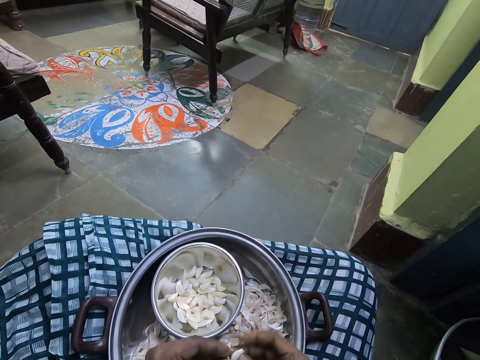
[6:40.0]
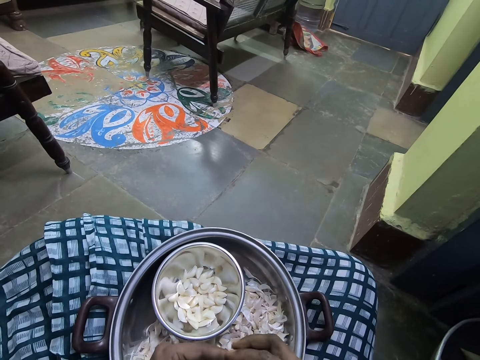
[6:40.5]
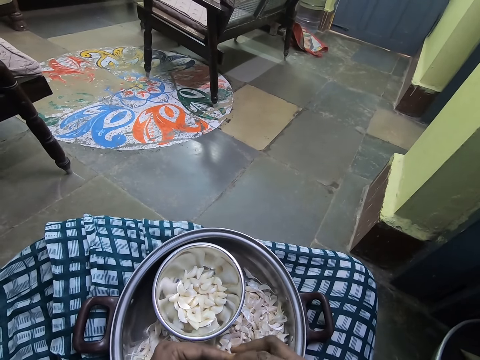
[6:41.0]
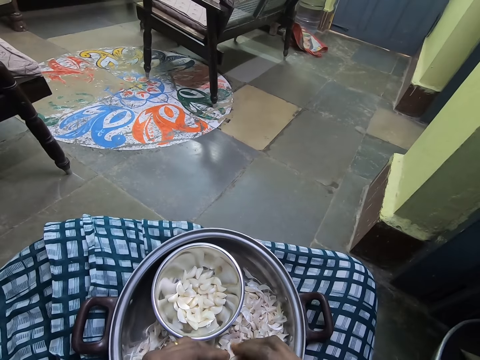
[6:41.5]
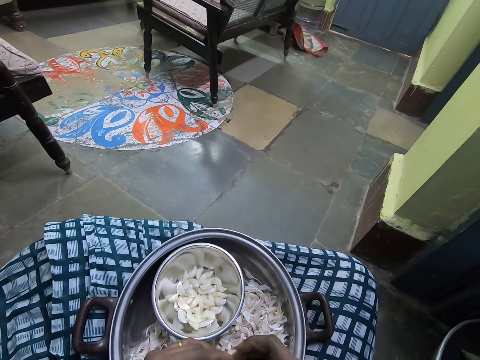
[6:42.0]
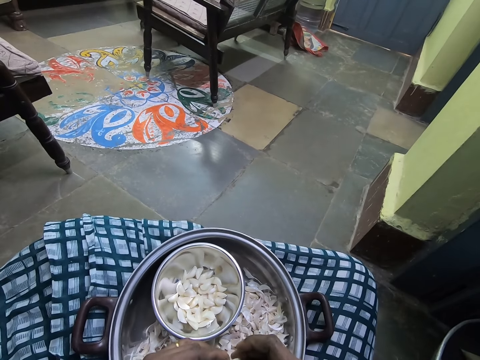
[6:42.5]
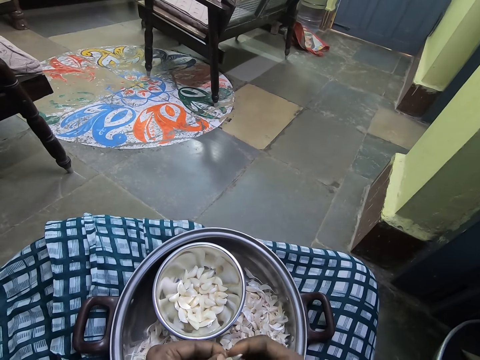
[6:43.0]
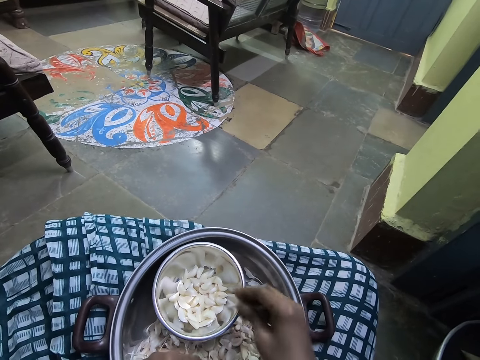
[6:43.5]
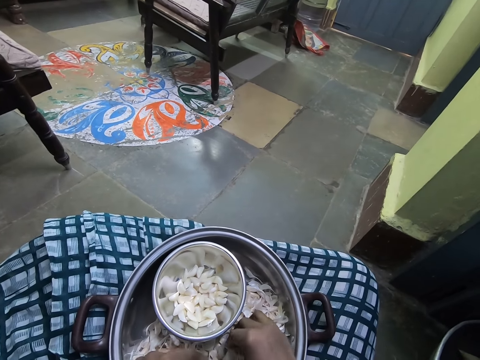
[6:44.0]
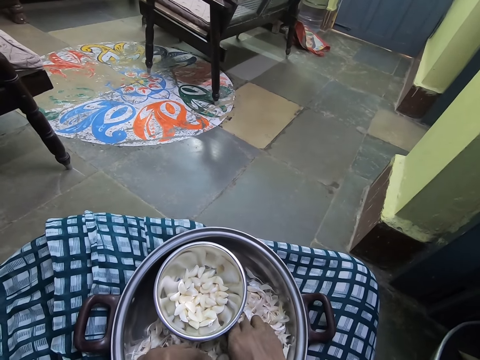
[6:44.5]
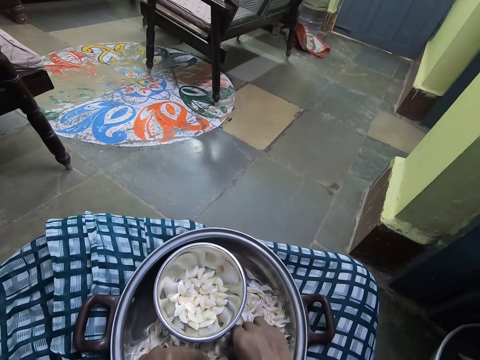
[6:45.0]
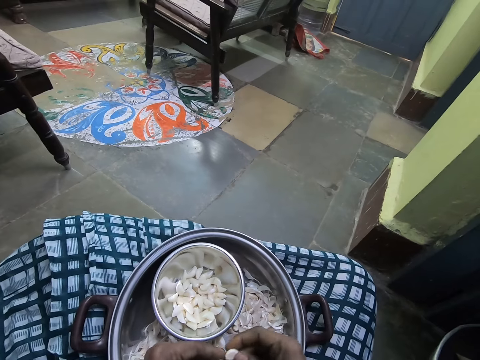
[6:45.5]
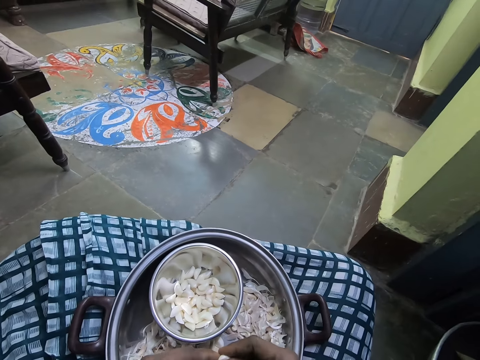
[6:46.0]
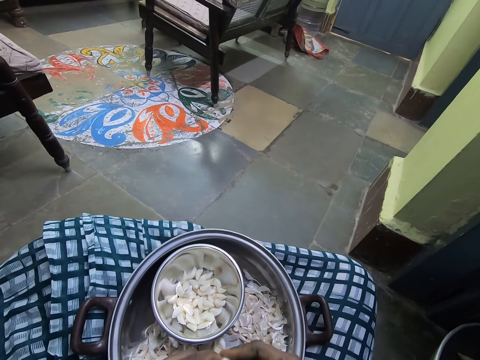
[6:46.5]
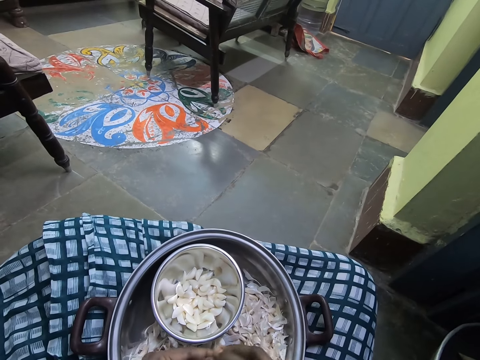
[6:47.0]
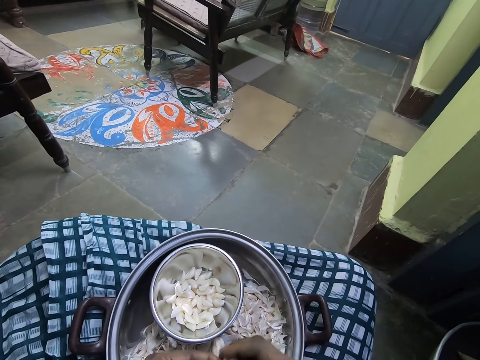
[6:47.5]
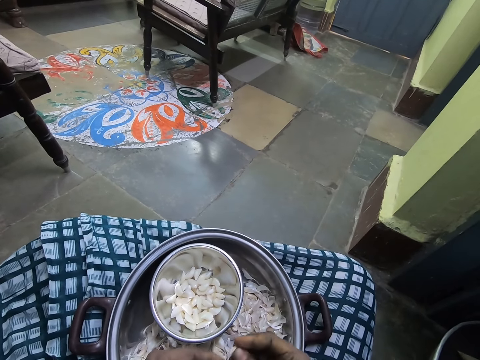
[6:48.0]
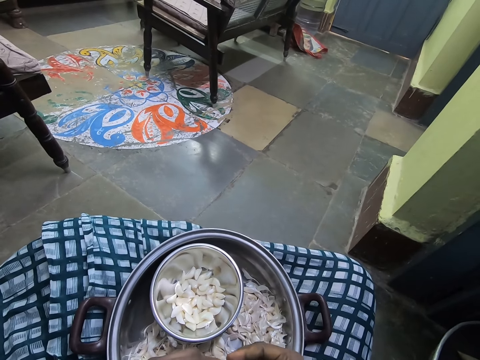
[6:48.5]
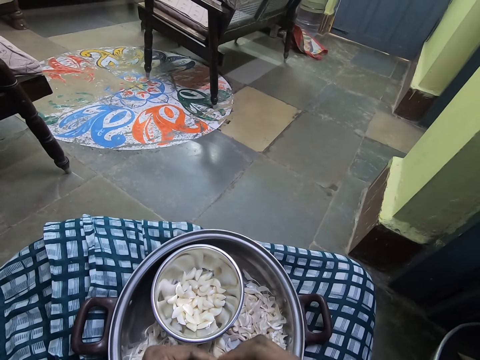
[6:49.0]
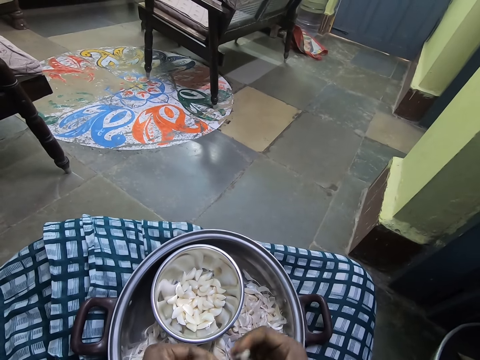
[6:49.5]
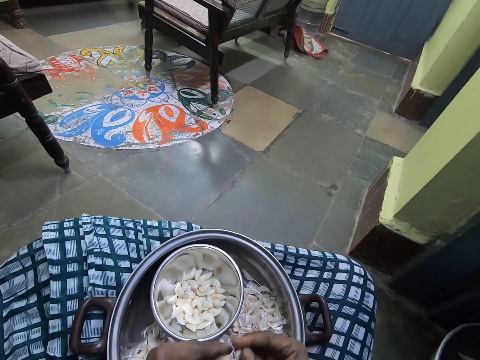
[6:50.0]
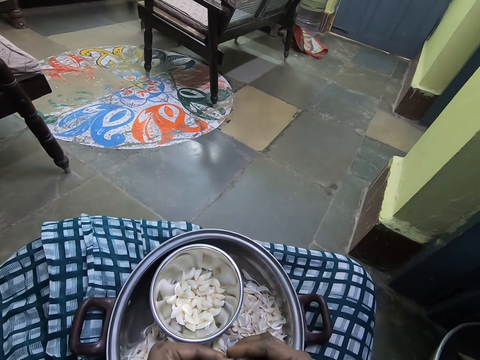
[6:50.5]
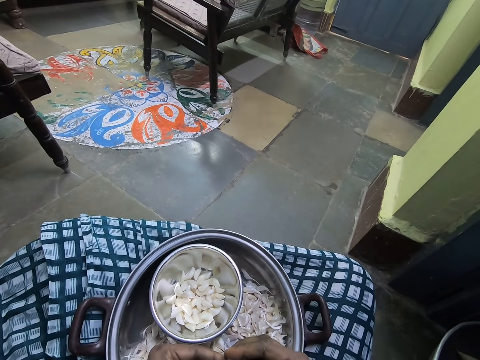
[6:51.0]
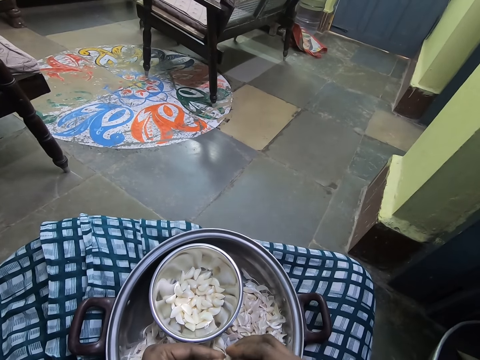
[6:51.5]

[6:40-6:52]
The camera wearer throws a garlic in the bowl. They pick up a garlic from the pot. They peel the garlic with both hands.

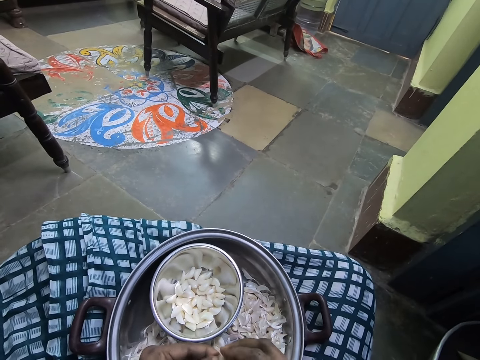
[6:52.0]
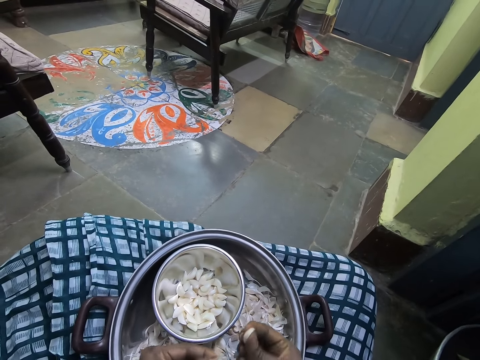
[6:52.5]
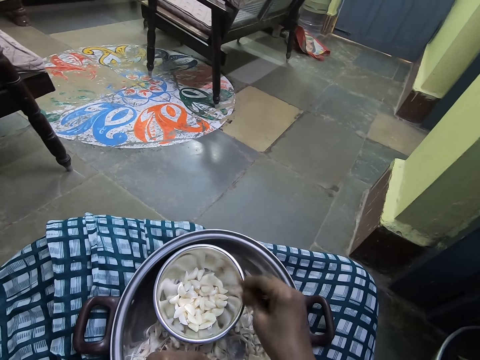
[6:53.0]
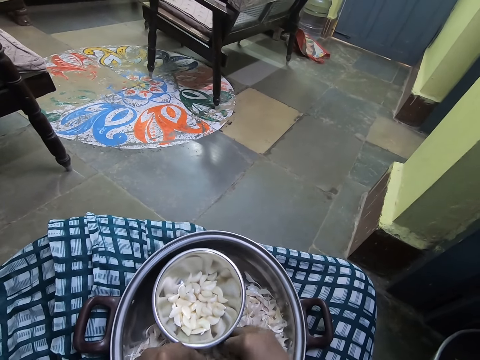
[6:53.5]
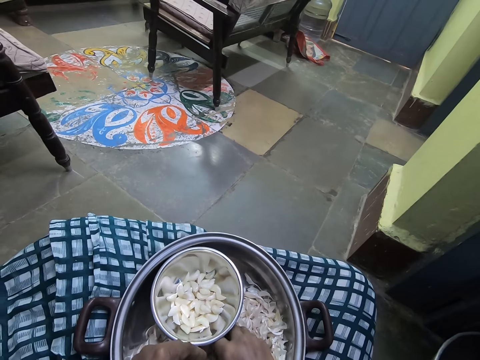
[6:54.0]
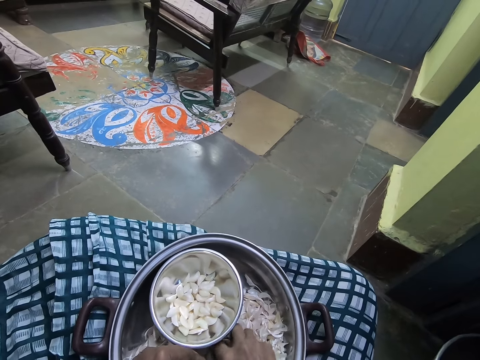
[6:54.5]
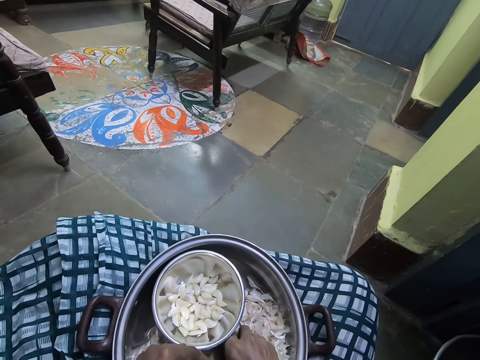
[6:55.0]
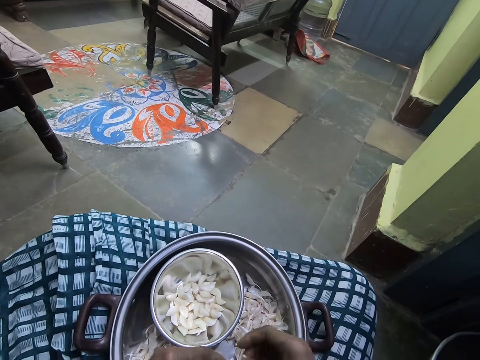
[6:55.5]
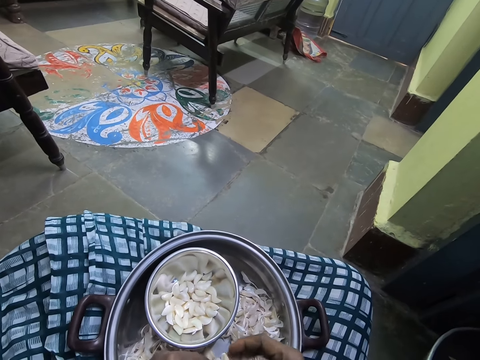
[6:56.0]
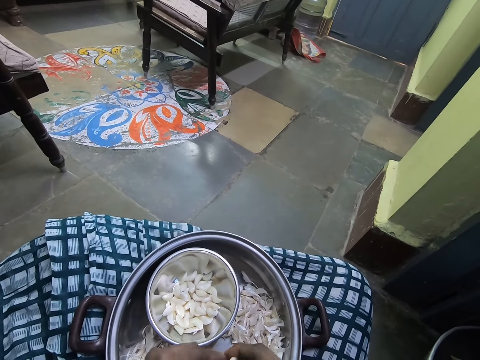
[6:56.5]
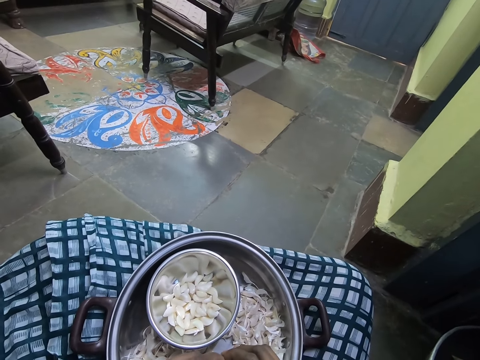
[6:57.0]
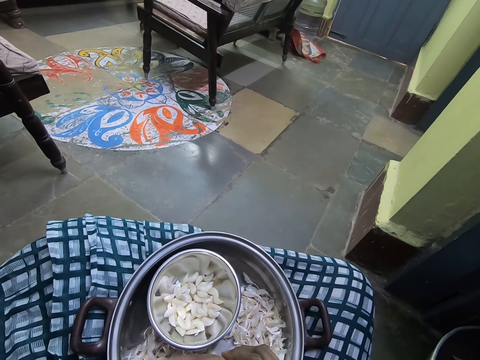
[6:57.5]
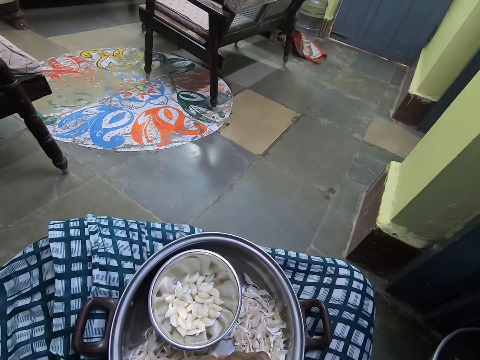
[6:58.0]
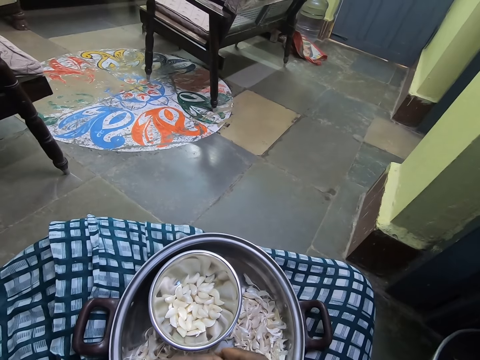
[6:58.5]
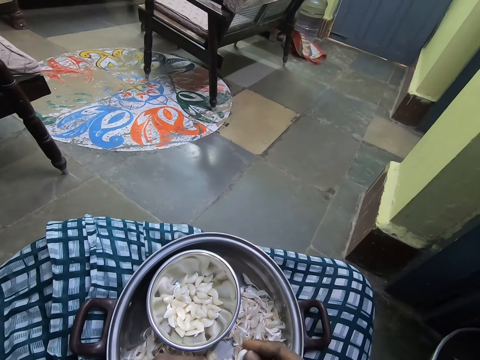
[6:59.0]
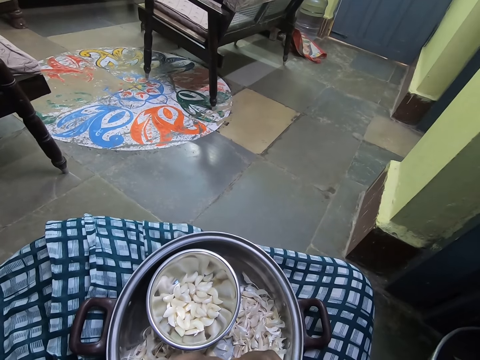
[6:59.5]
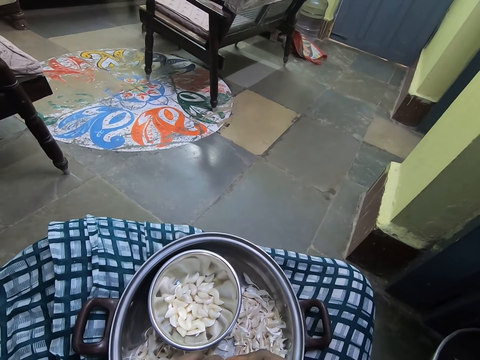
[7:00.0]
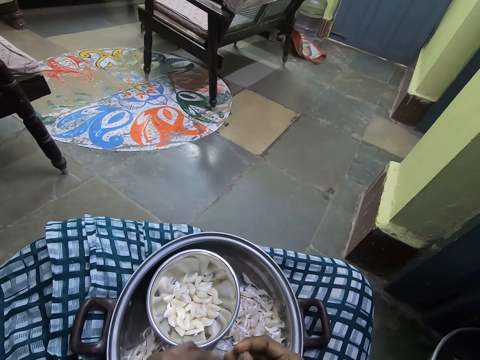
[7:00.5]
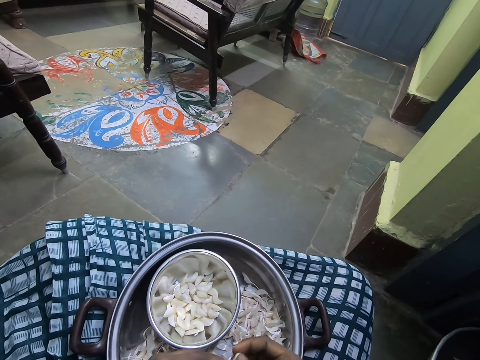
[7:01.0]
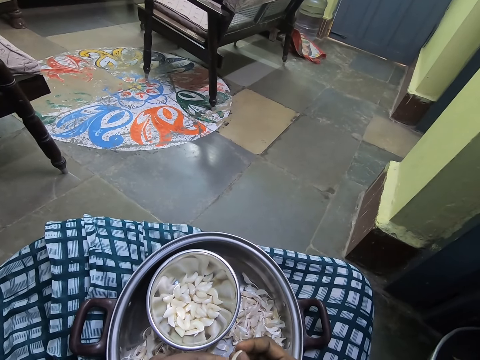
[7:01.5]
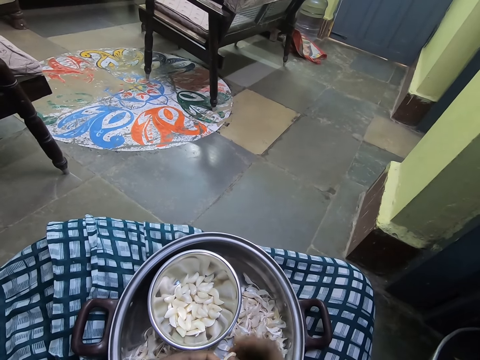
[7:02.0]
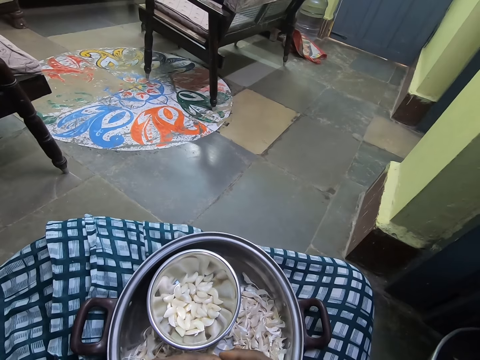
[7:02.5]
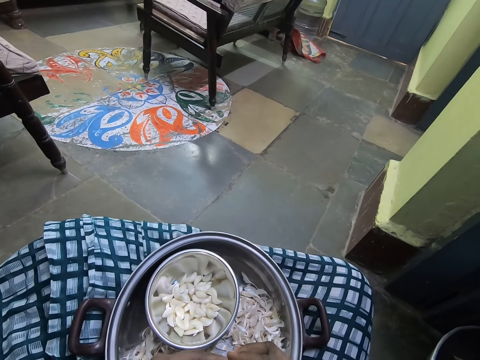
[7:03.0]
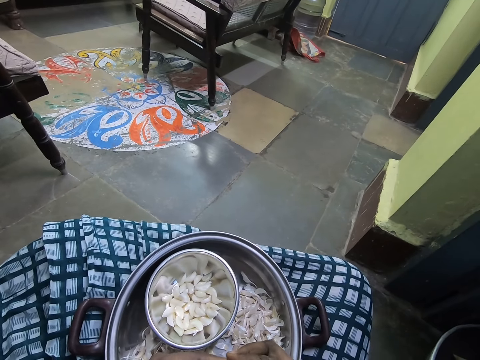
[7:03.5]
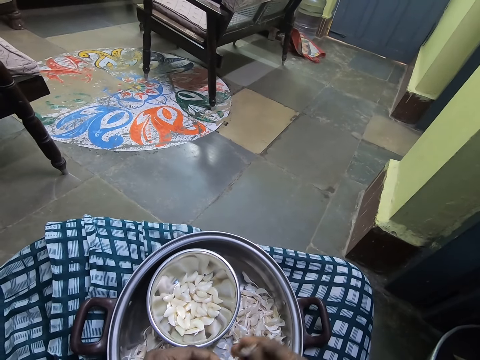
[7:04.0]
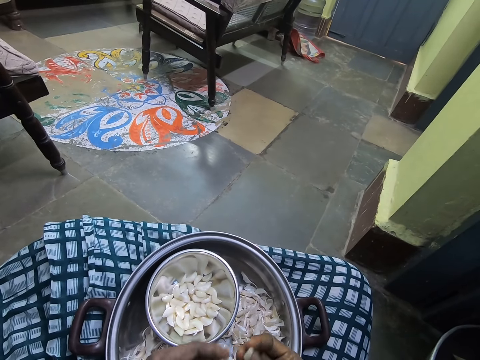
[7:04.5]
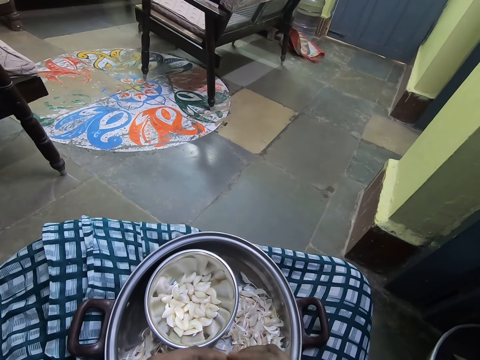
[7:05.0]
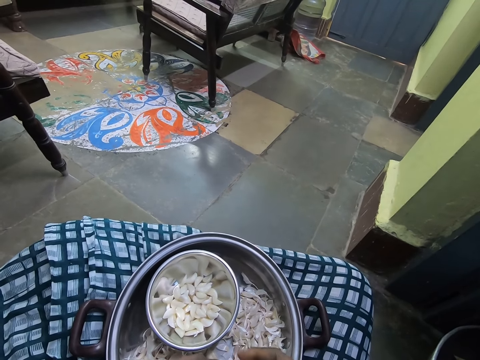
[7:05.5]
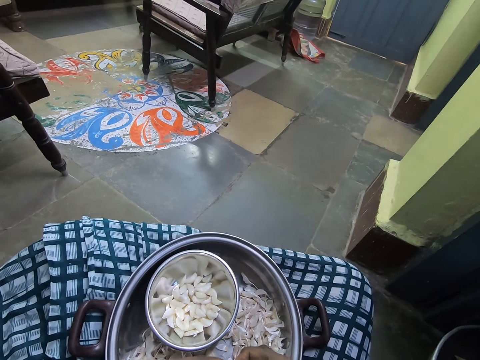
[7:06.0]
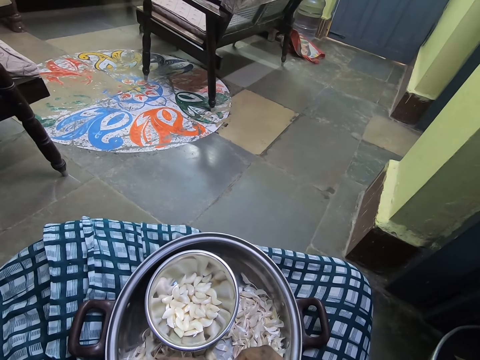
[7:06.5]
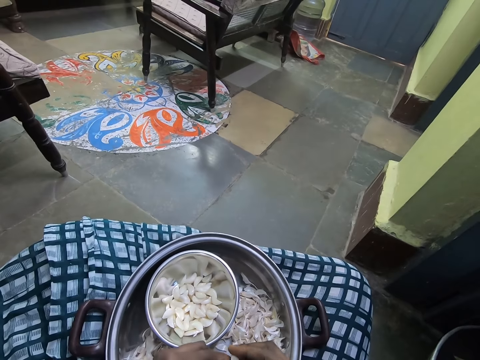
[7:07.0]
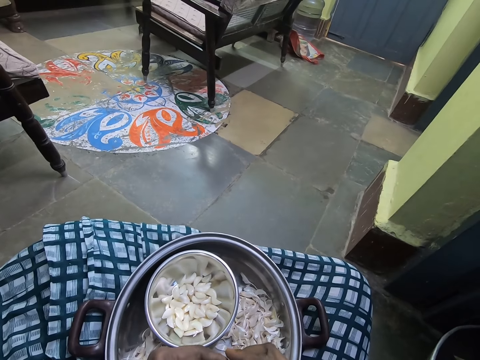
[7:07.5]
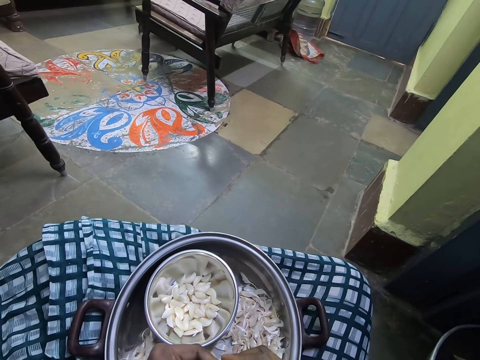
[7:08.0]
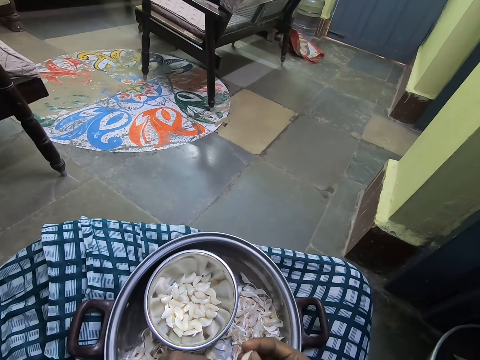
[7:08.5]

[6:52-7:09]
The camera wearer throws a garlic in a bowl. He picks up a garlic from the pot or tray. He peels the garlic with his hands.
